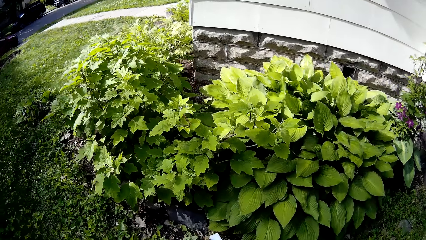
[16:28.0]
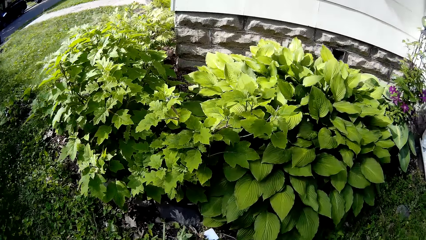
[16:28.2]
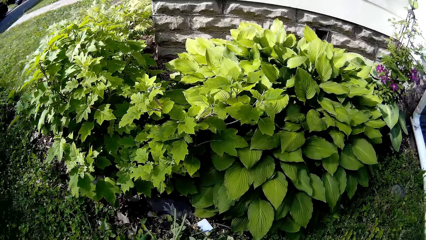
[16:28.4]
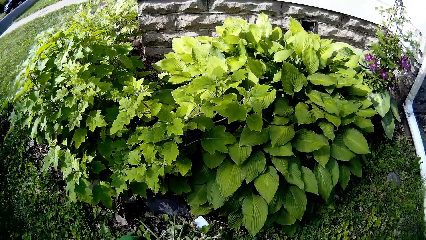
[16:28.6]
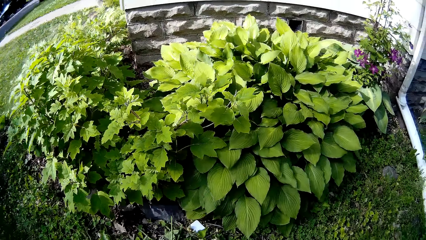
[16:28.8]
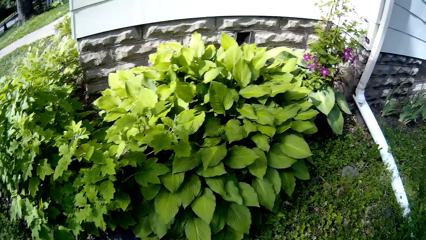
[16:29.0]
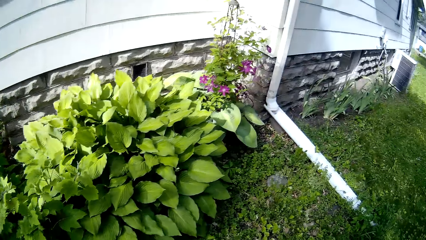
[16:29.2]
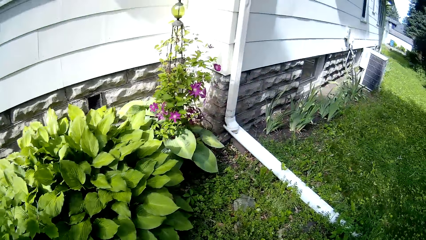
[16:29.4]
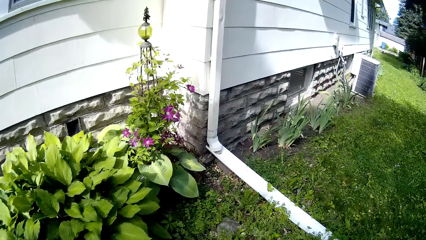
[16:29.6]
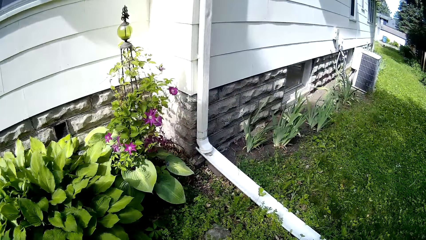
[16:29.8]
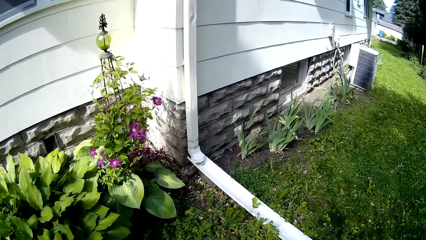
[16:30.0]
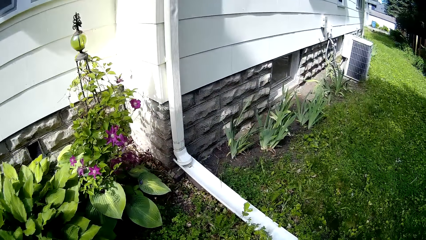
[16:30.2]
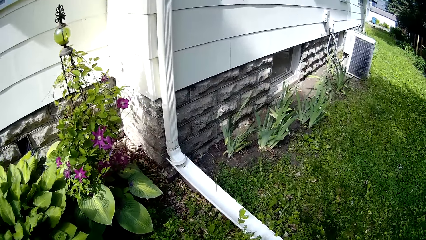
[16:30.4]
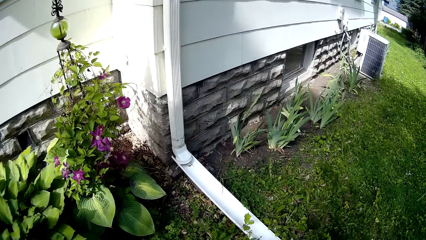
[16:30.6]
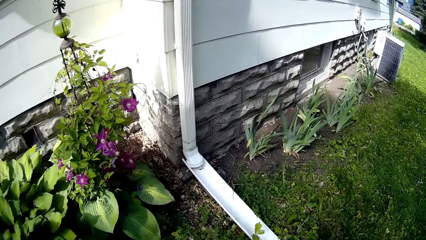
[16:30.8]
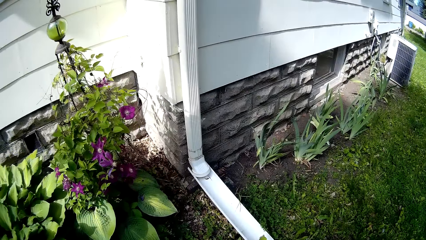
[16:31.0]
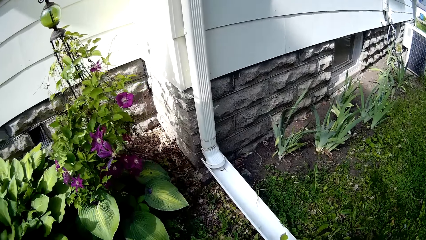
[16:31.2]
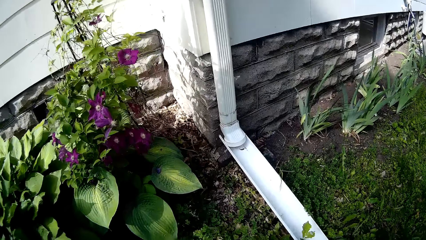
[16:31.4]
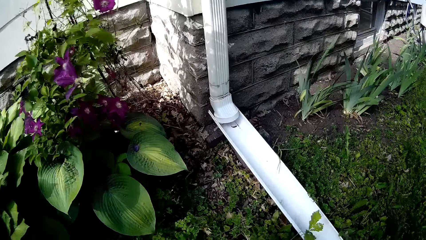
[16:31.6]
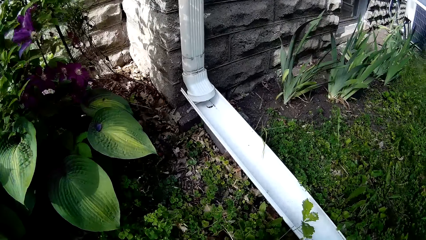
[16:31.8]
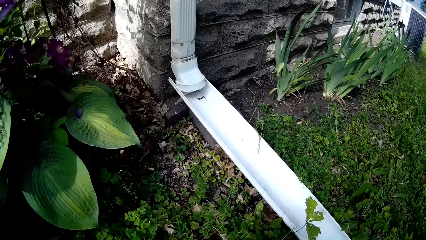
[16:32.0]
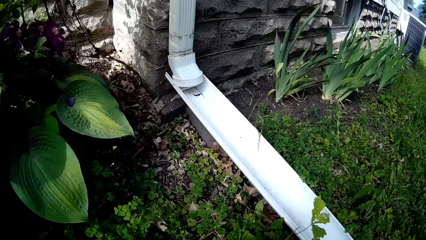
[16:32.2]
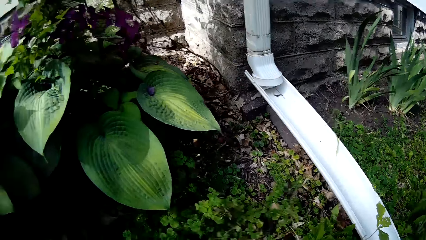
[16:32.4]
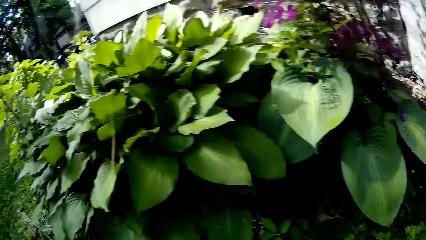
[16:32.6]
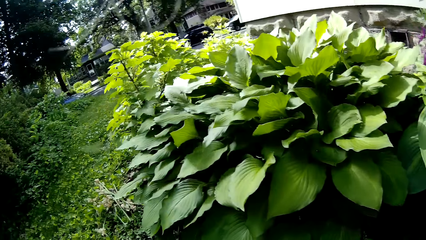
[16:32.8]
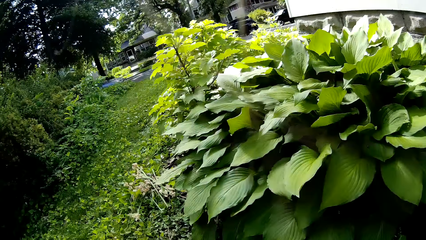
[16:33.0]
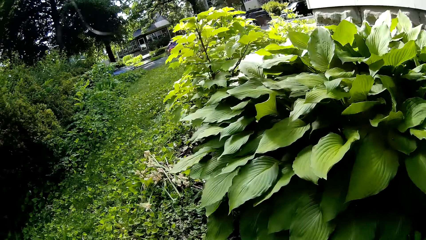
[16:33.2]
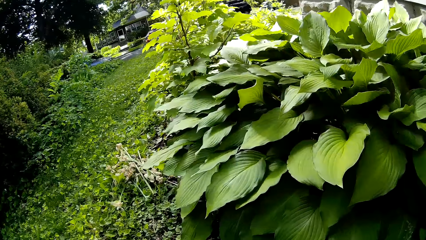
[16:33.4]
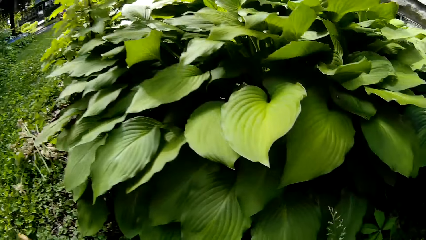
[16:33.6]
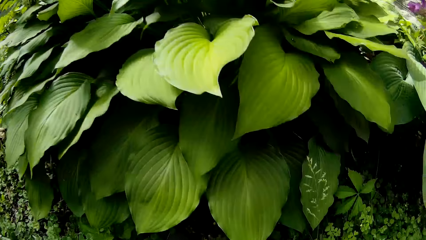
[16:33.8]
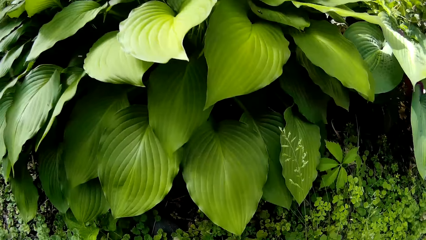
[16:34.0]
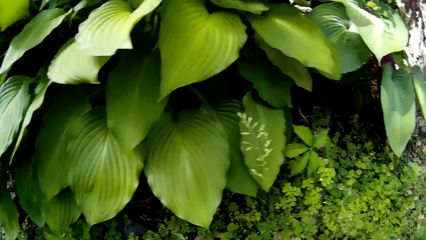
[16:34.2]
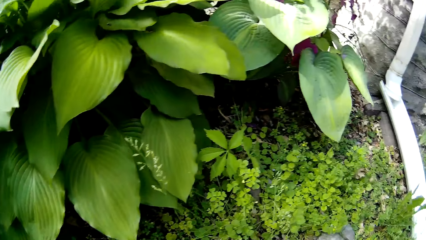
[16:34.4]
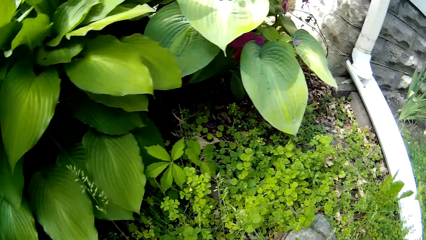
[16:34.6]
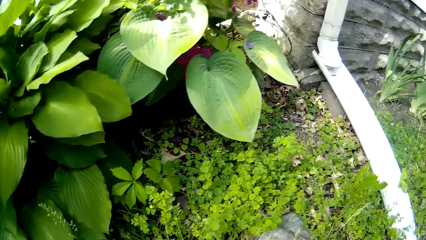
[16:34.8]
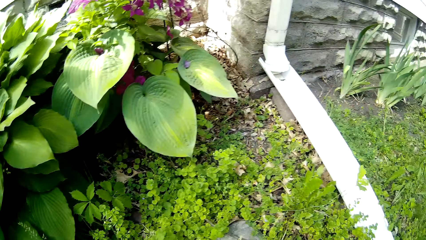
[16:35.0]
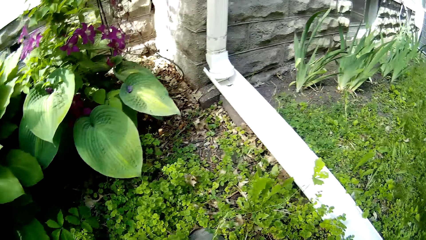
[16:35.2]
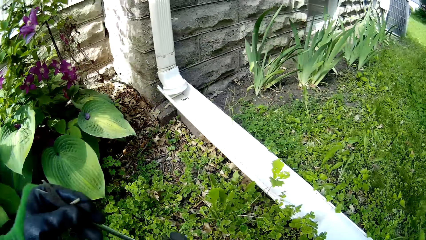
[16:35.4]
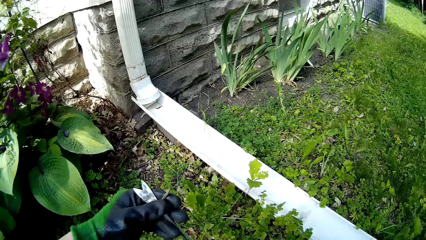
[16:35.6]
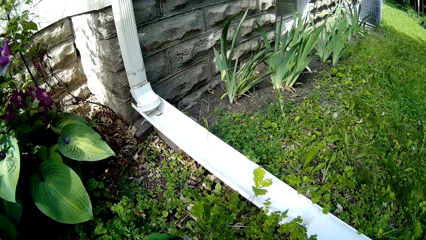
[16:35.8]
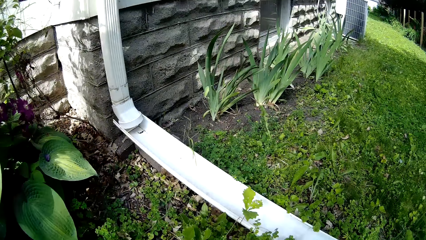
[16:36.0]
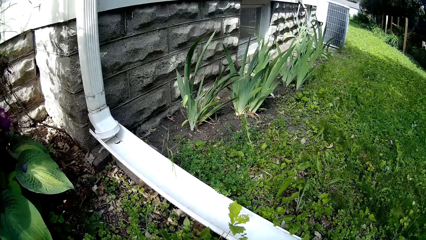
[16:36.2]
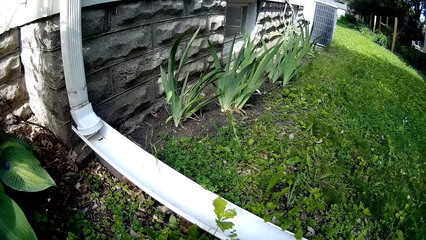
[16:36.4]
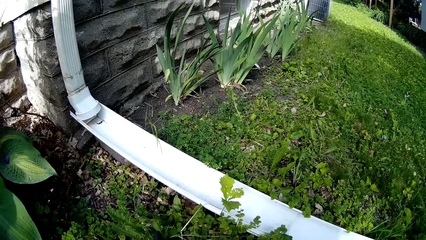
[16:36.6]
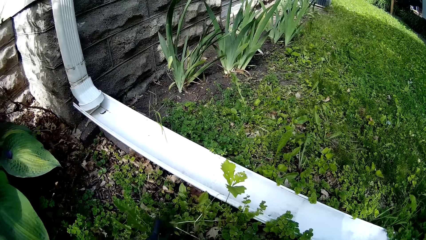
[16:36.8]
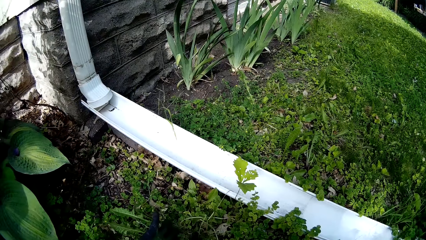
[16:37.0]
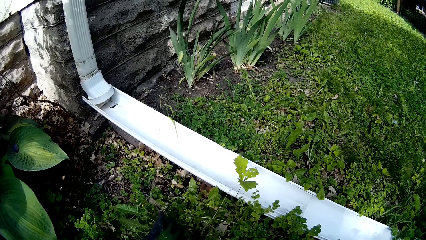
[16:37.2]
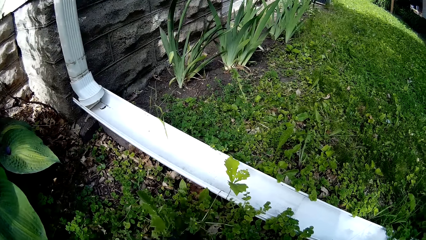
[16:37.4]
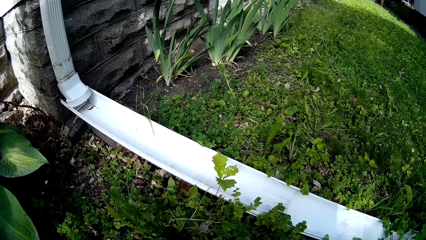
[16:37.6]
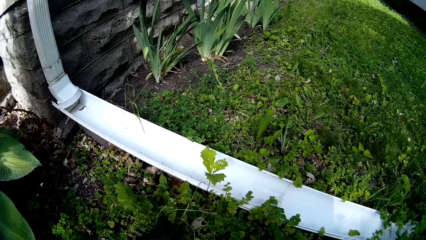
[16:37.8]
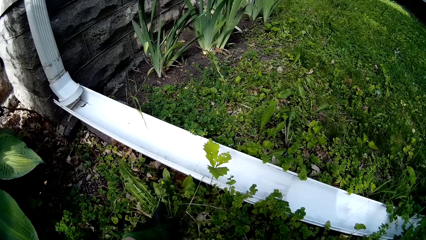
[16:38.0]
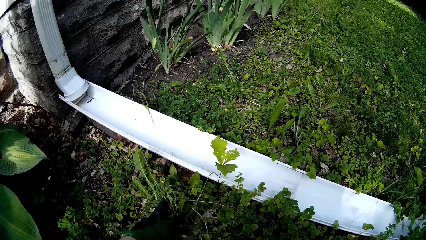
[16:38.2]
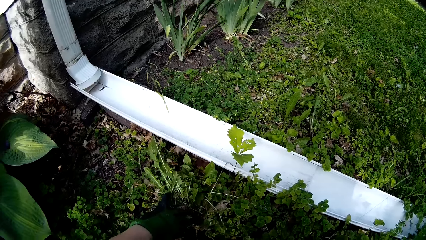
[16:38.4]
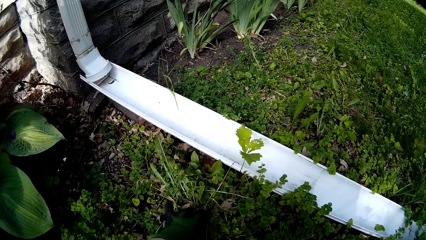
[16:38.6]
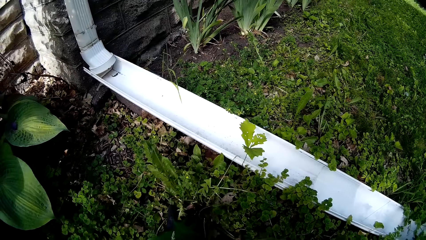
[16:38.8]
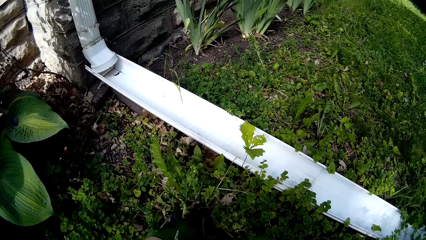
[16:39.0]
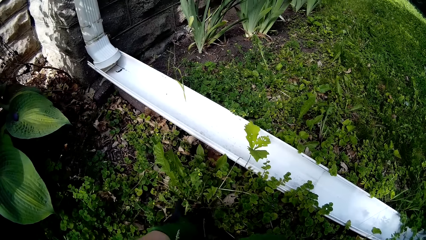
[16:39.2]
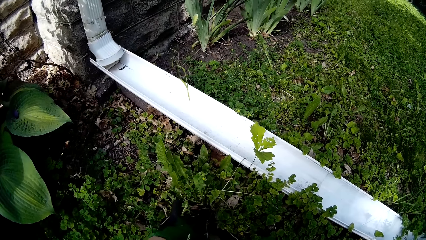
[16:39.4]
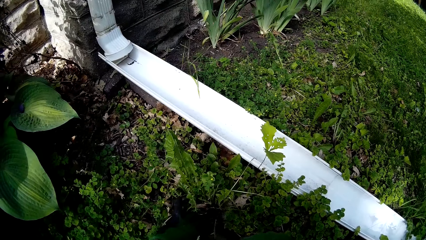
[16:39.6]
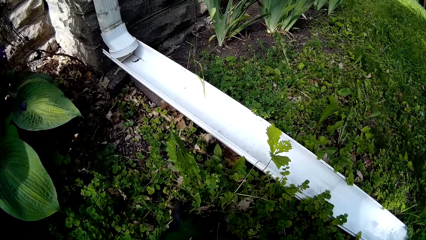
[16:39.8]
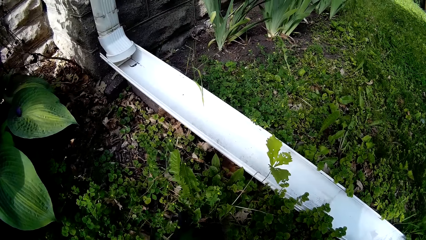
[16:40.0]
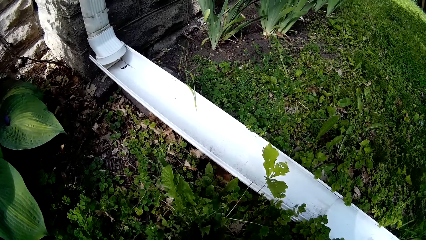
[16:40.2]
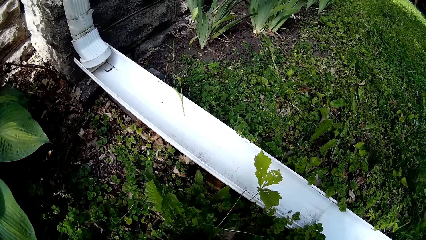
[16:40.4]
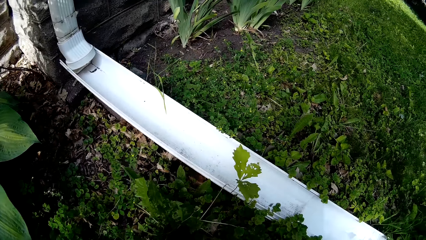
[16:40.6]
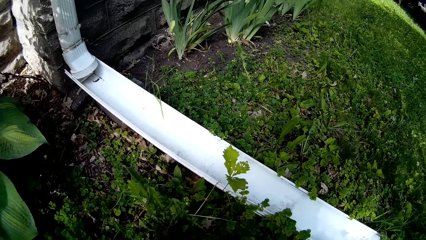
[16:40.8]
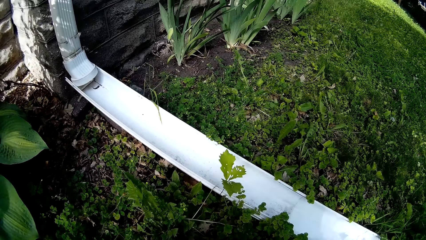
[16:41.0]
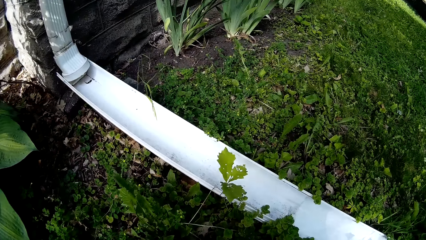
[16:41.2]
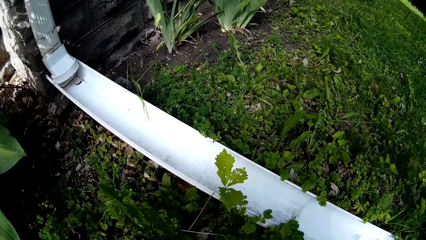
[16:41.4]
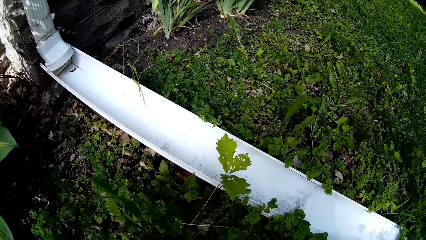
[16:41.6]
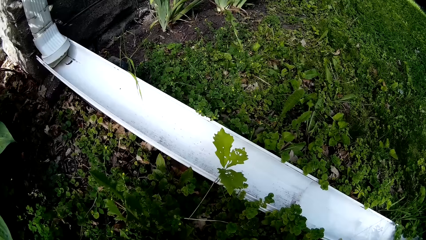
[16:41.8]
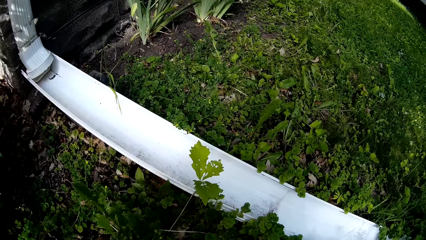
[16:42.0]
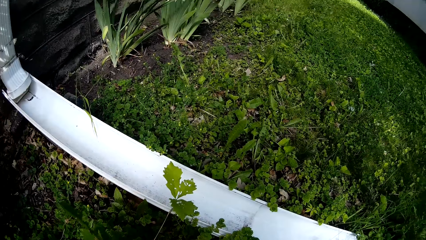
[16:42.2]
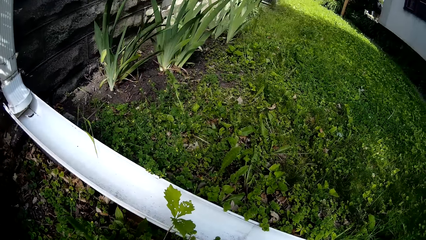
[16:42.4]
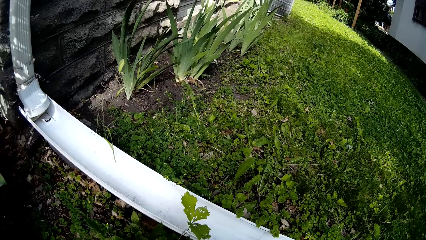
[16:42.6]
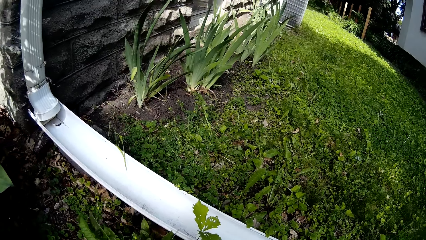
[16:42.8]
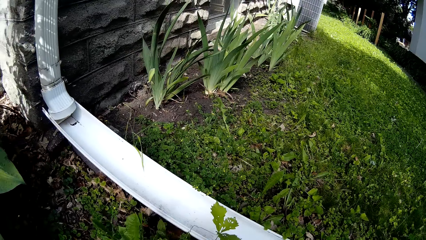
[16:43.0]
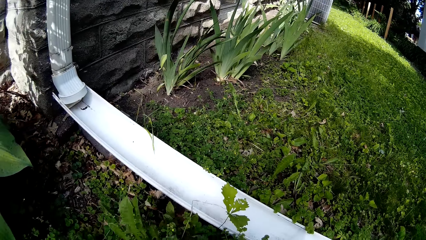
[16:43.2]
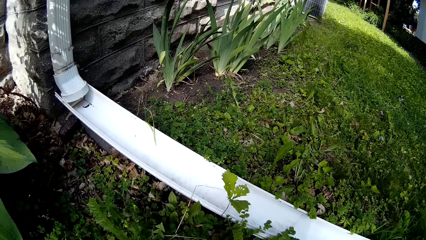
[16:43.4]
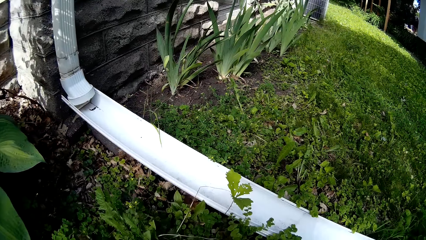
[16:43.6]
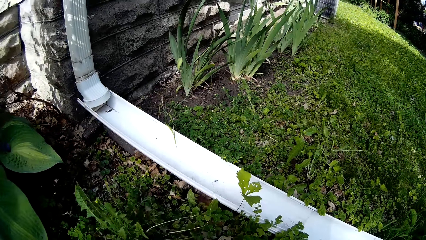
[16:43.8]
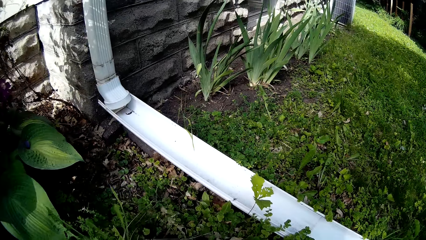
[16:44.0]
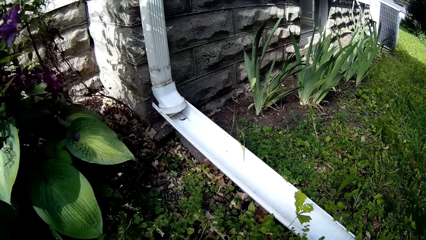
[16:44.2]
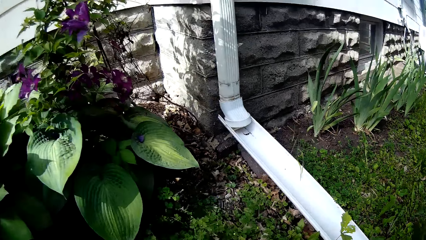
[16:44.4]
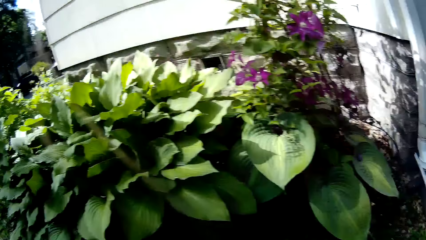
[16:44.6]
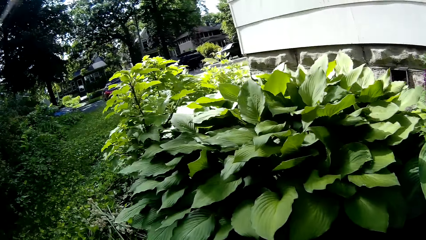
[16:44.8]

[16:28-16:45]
The camera wearer drops the flowers on the ground with her left hand. She walks on the garden, touches small plants and picks up the shears. She cuts the plants with the shears. She weeds the garden with the hand weeder in her right hand.
